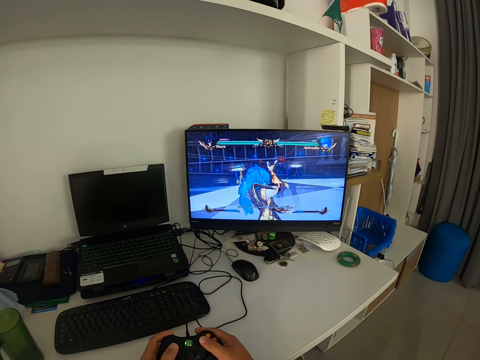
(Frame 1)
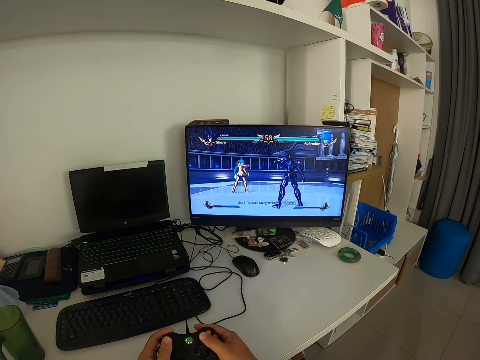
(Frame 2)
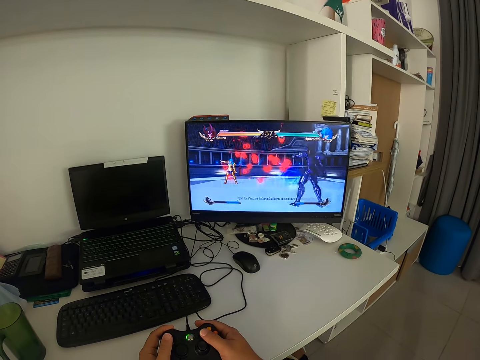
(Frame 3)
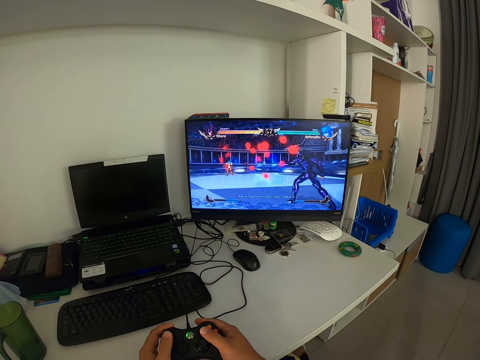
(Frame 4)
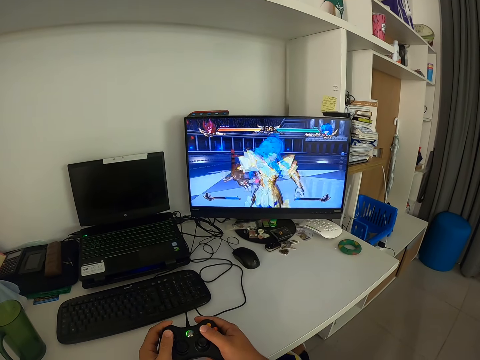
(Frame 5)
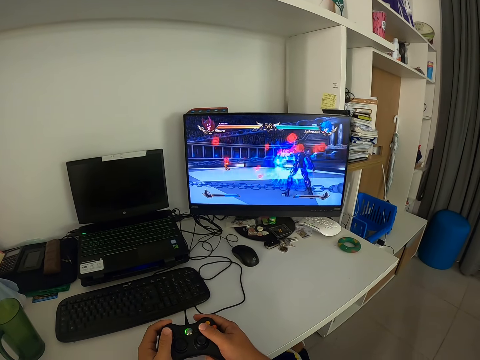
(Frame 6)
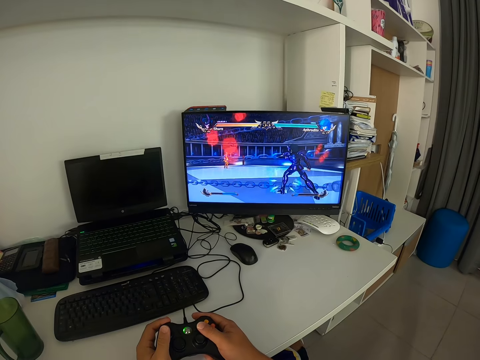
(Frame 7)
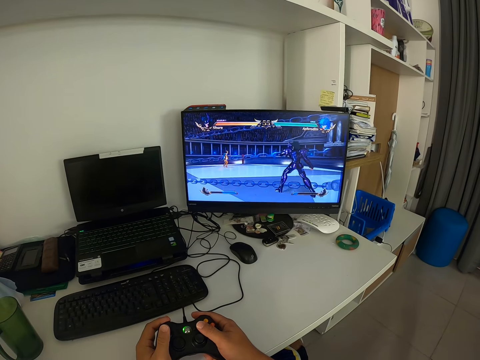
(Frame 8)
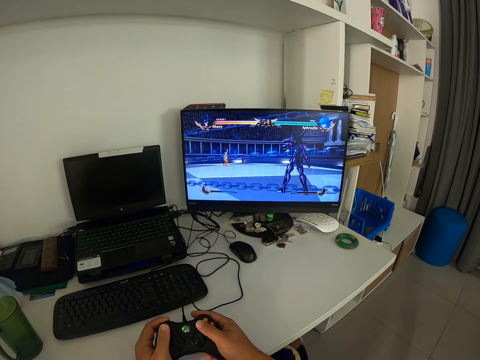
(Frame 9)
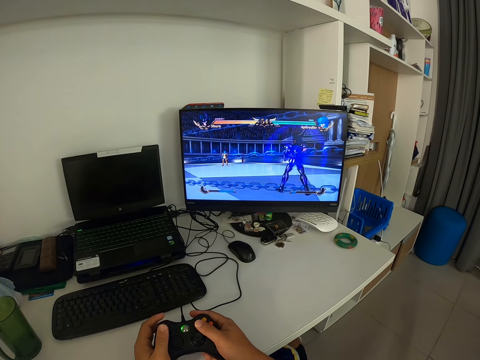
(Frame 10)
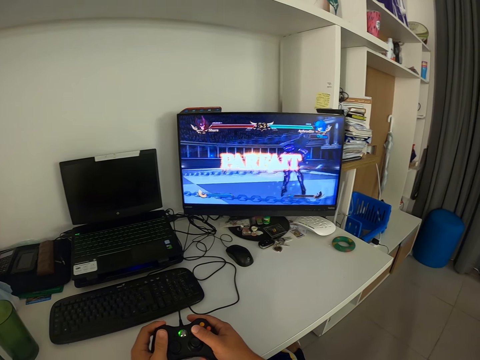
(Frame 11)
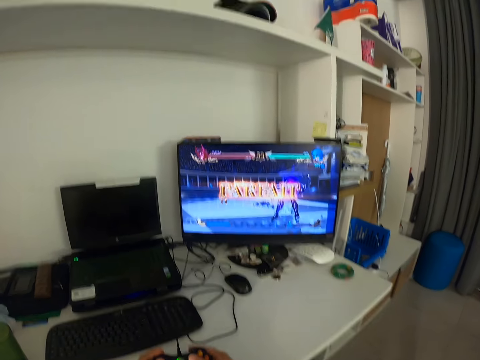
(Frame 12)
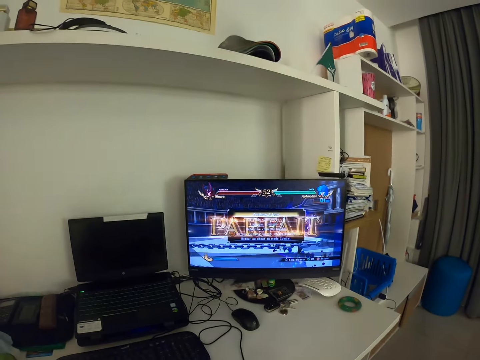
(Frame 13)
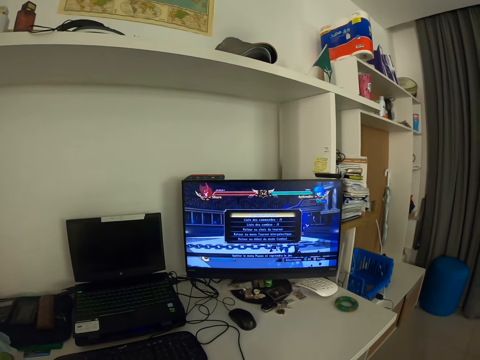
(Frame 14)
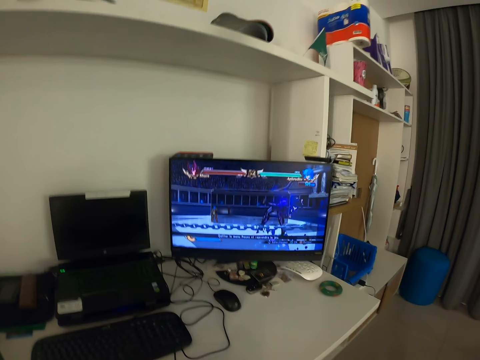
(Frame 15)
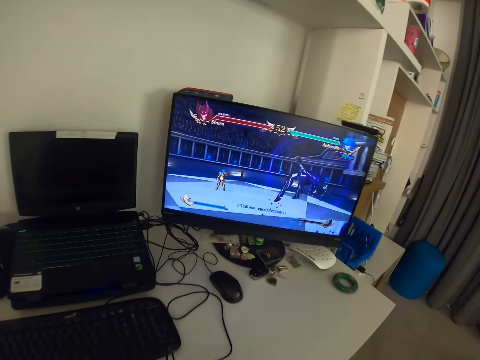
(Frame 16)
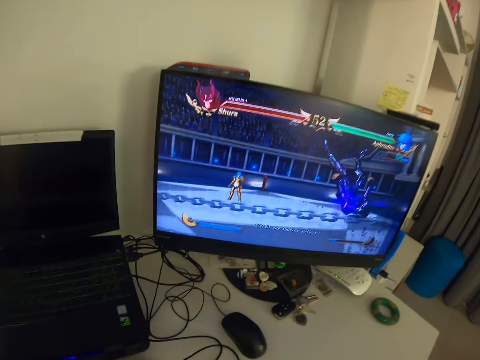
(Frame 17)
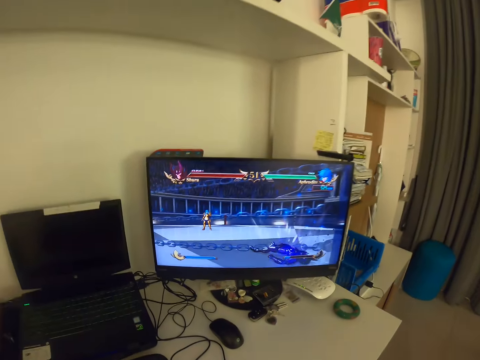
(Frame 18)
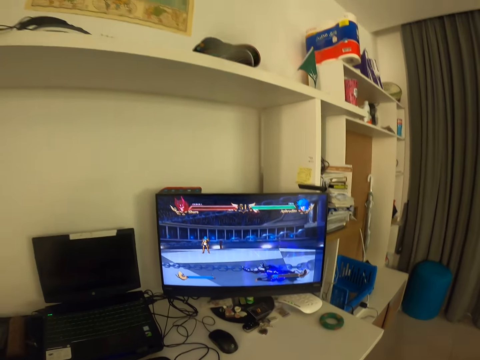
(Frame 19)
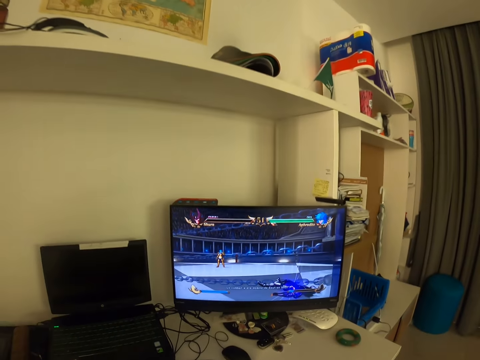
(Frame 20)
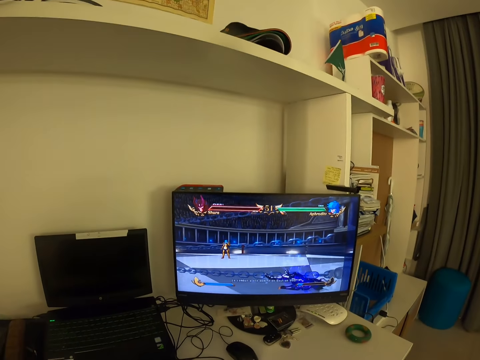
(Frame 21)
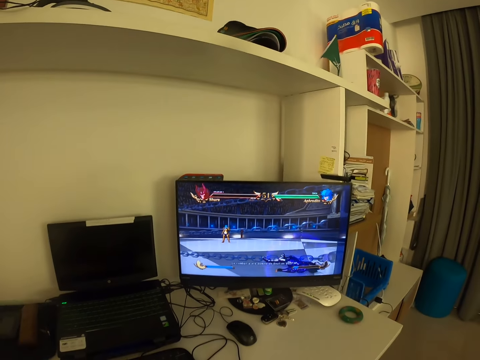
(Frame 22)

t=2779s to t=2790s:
The camera wearer plays a video game on the computer with the game pad with both hands.

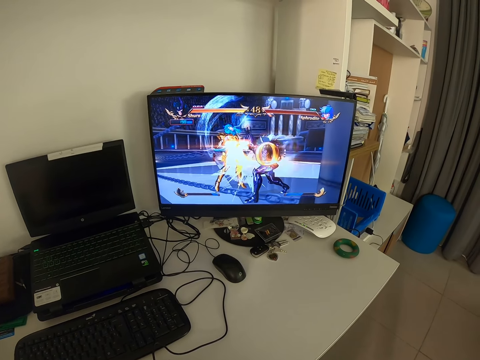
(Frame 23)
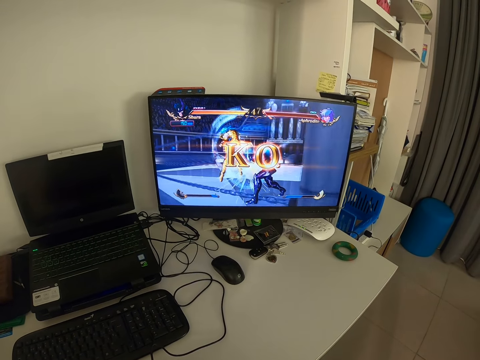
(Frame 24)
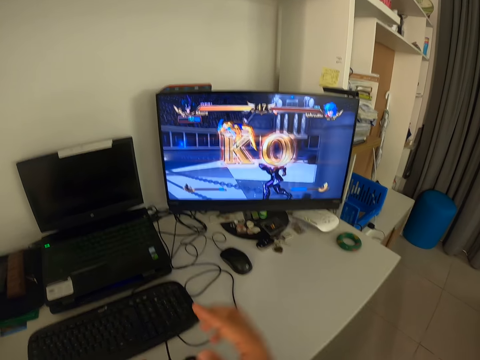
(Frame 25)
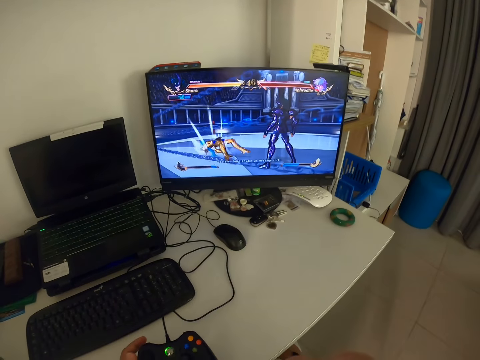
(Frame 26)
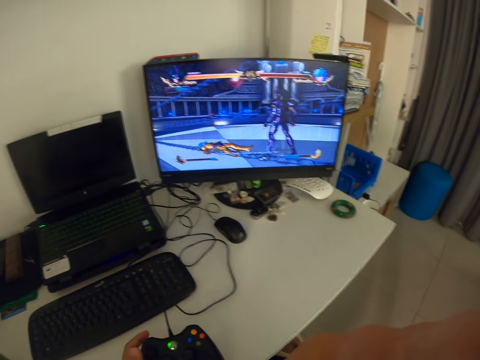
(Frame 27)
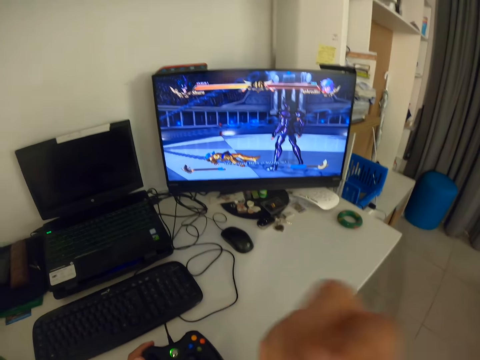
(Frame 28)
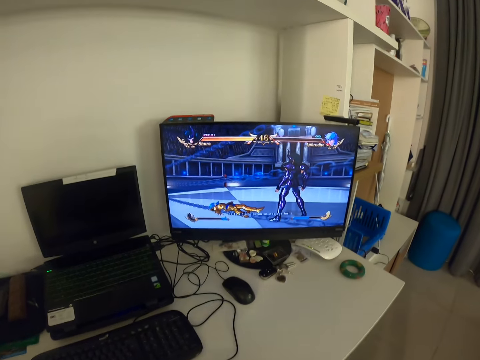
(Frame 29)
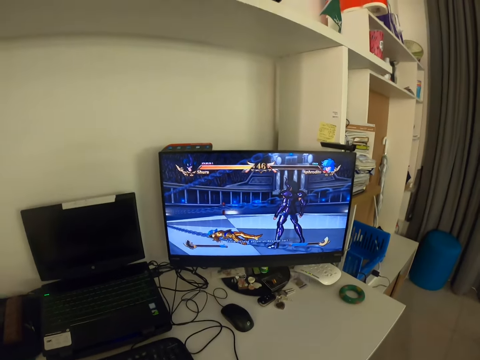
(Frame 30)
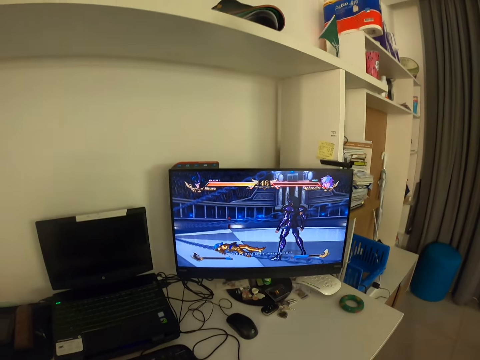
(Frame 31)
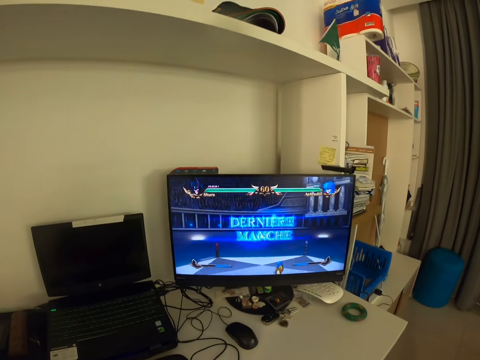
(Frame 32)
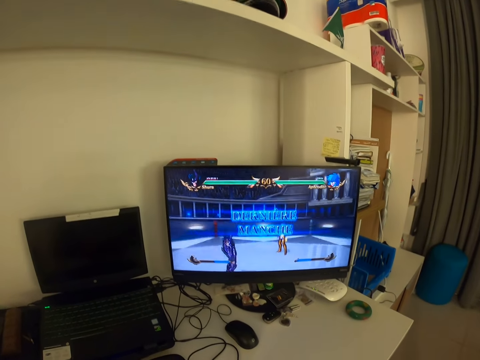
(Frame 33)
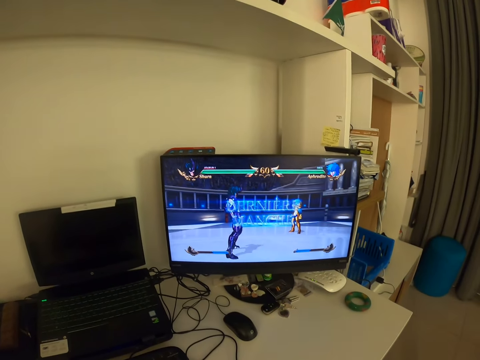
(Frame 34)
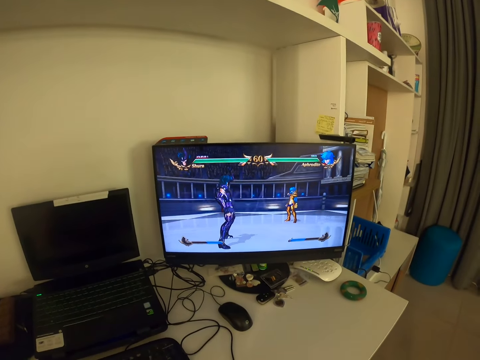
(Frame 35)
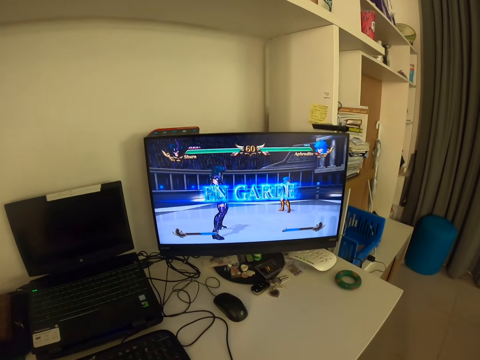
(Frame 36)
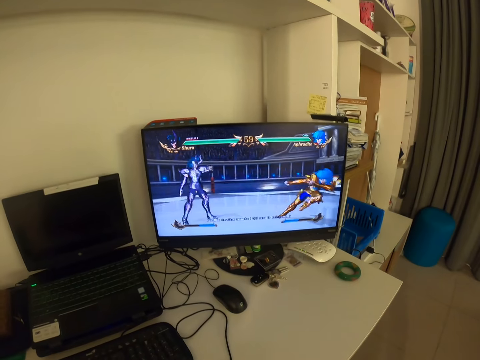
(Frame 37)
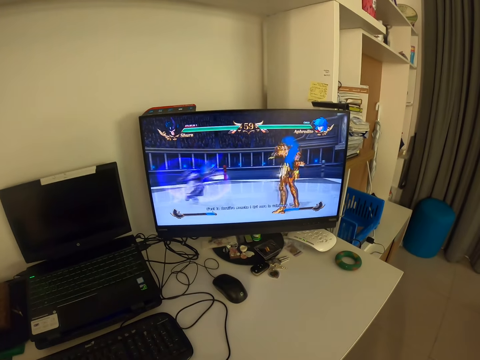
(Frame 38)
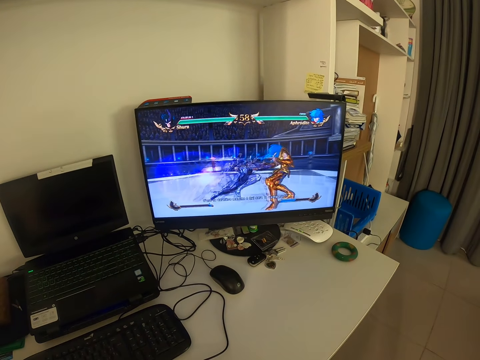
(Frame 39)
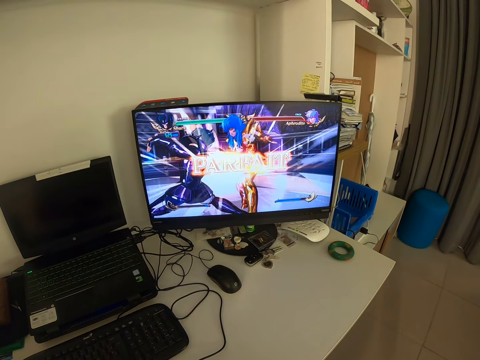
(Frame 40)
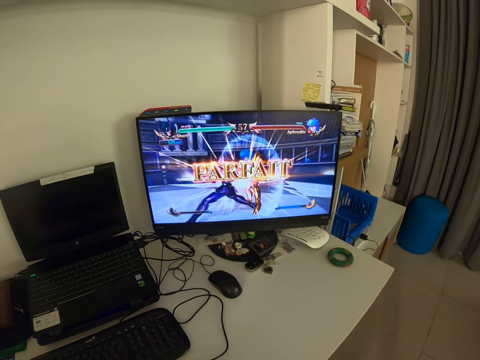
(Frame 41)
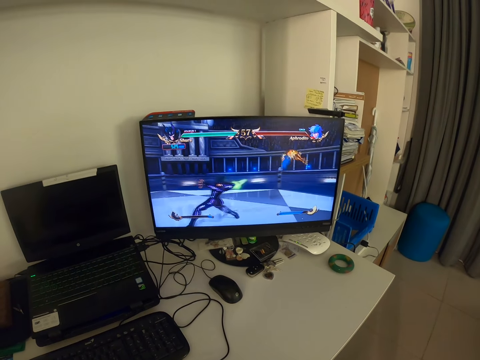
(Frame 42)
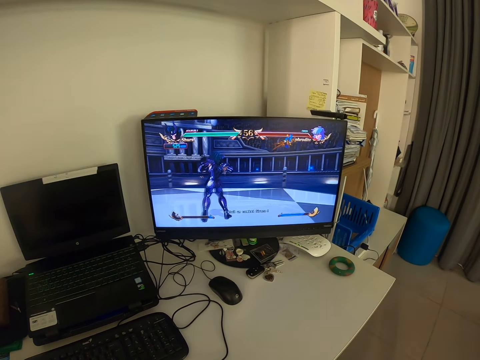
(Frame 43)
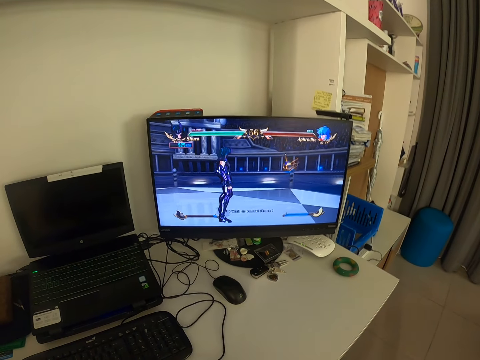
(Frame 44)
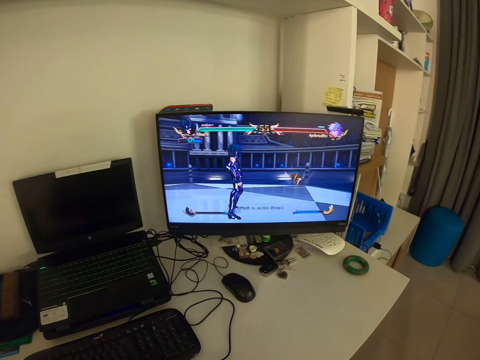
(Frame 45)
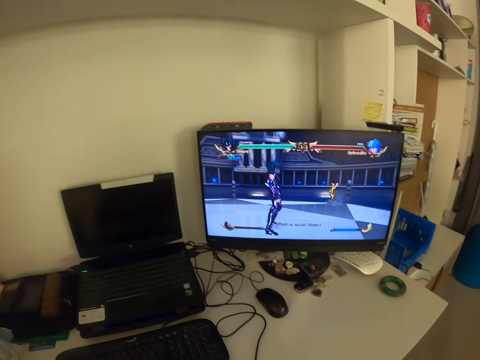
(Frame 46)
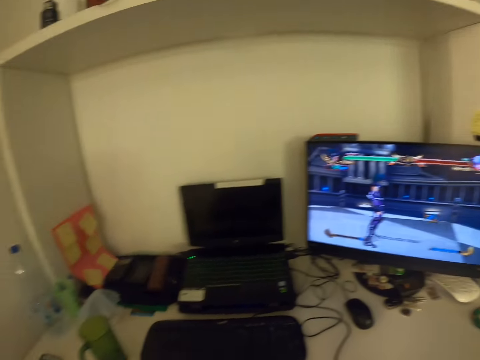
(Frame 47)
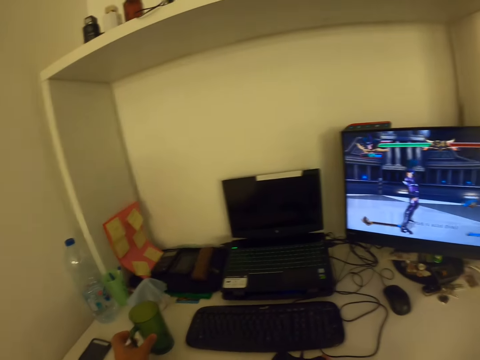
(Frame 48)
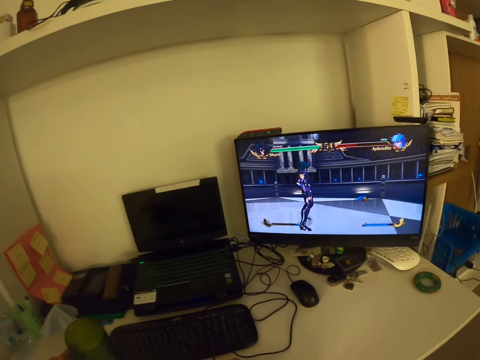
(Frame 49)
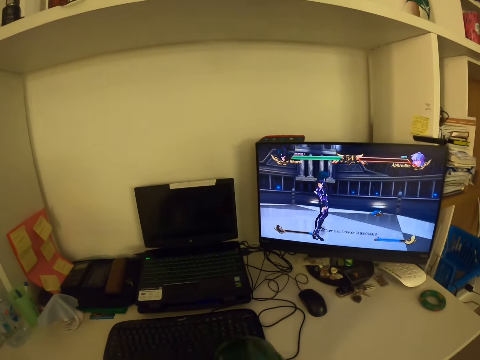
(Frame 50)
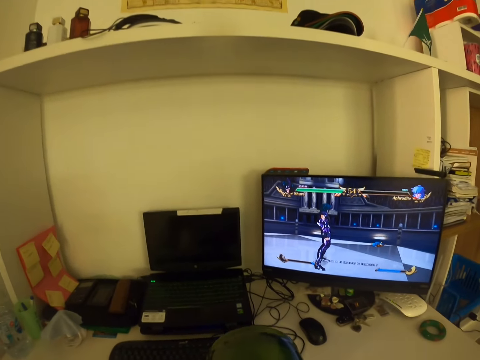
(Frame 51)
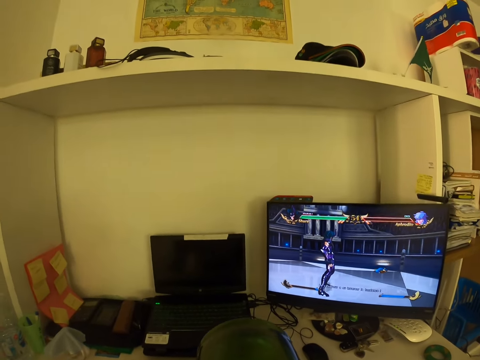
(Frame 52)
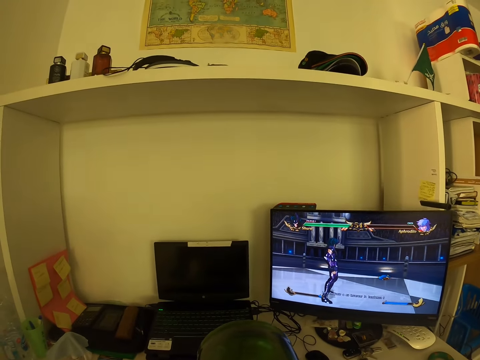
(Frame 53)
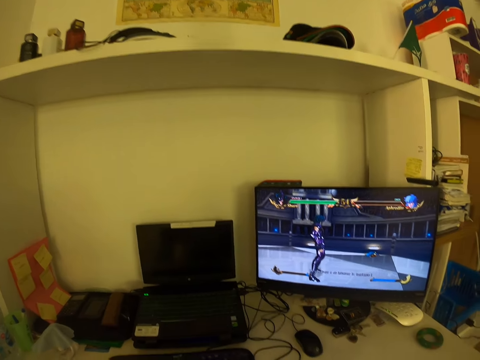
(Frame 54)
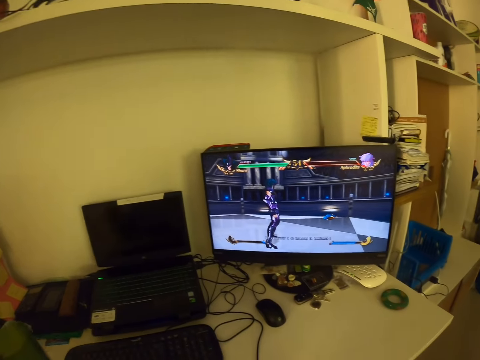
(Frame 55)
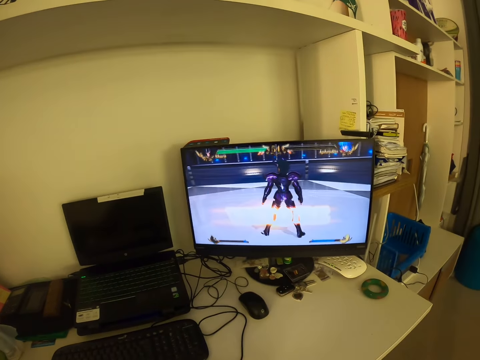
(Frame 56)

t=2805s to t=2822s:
The camera wearer adjusts the camera with his right hand. He holds the camera. He holds the game controller with both hands. He plays a video game. He looks around the table. He picks up the cup on the table with his left hand. He drinks something from the cup.
